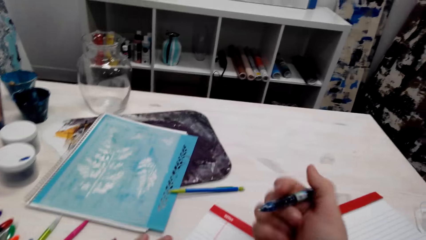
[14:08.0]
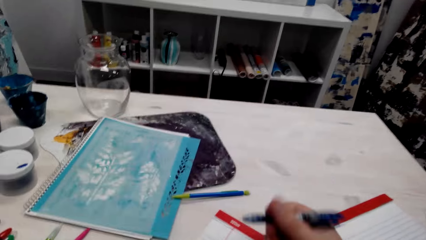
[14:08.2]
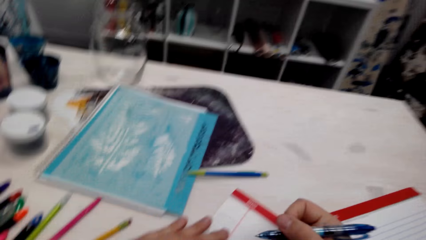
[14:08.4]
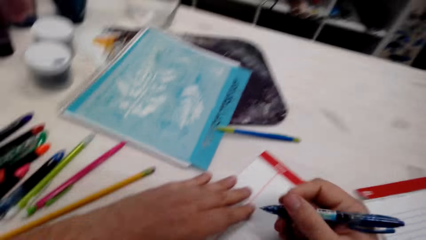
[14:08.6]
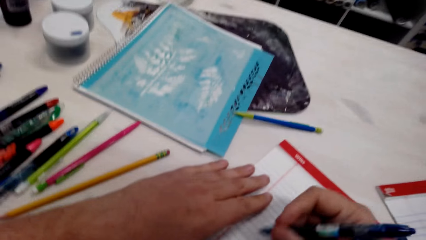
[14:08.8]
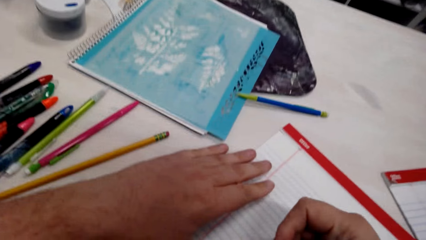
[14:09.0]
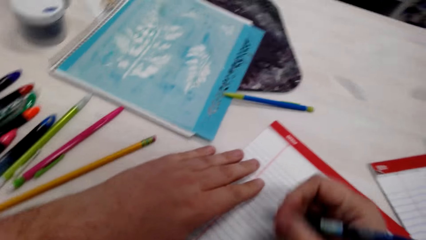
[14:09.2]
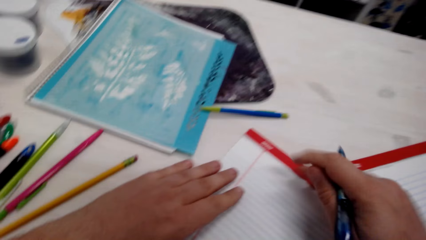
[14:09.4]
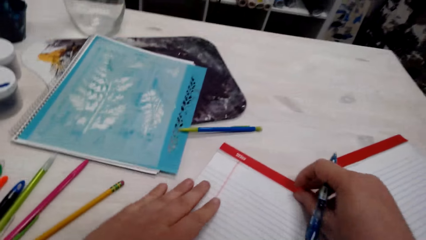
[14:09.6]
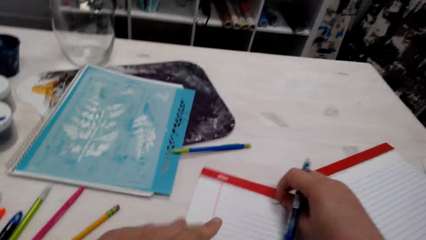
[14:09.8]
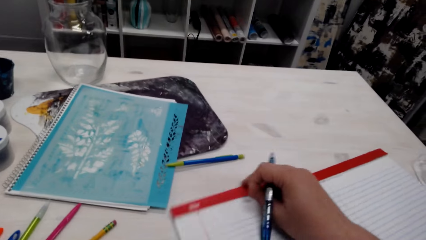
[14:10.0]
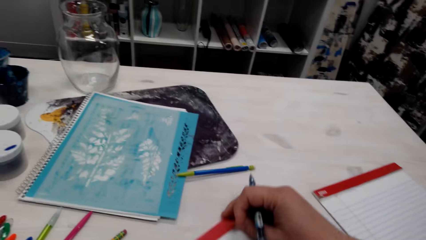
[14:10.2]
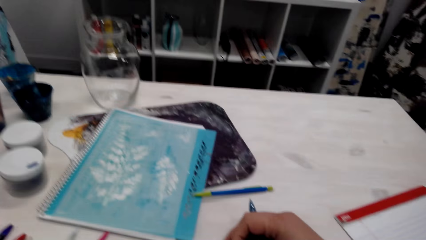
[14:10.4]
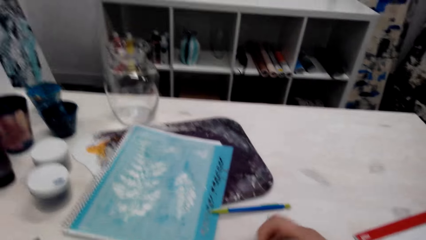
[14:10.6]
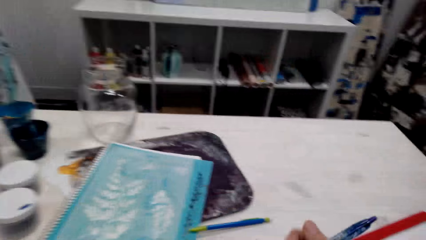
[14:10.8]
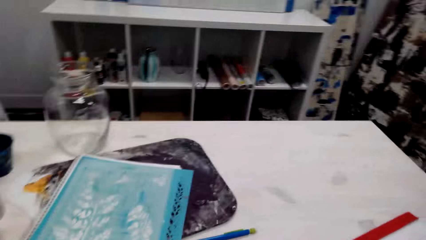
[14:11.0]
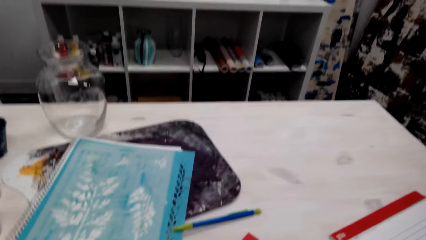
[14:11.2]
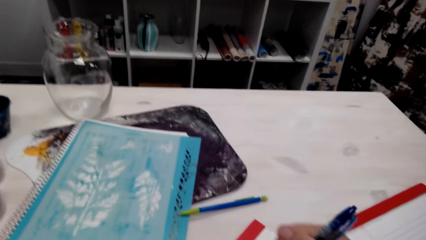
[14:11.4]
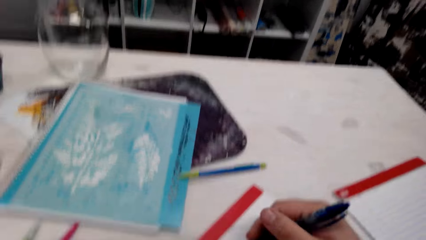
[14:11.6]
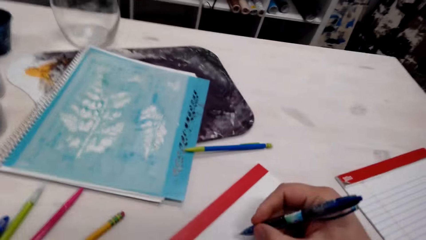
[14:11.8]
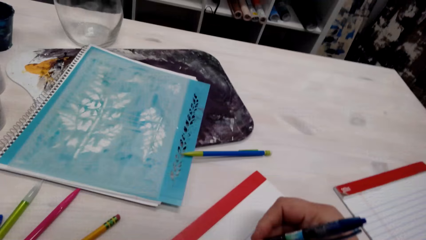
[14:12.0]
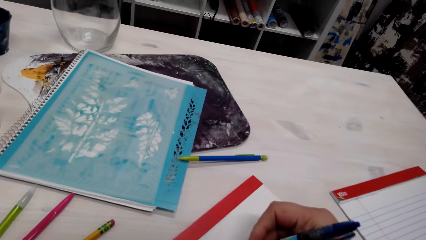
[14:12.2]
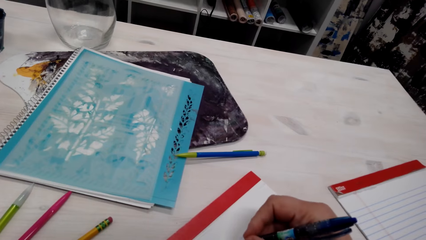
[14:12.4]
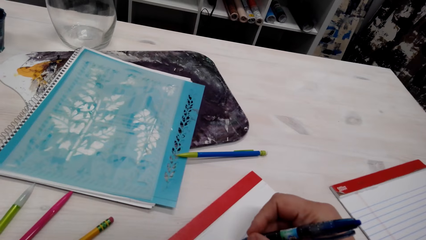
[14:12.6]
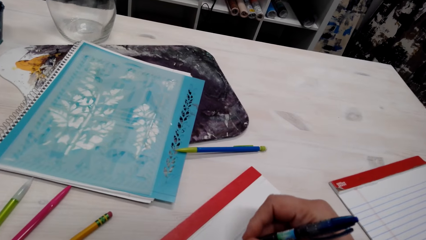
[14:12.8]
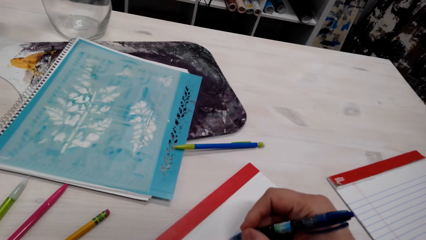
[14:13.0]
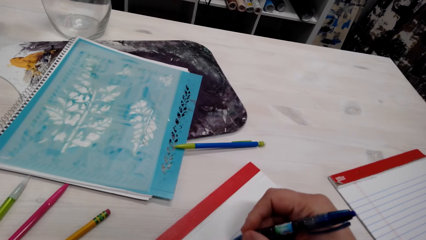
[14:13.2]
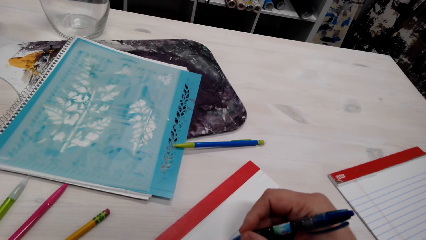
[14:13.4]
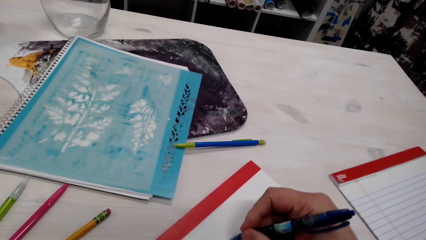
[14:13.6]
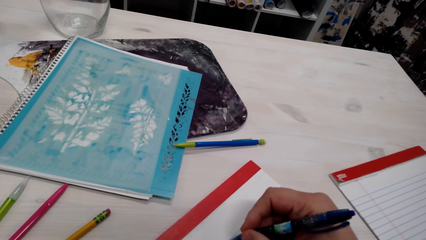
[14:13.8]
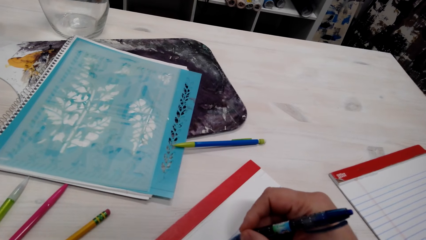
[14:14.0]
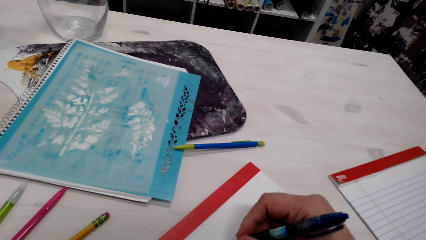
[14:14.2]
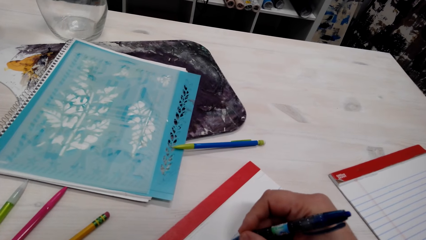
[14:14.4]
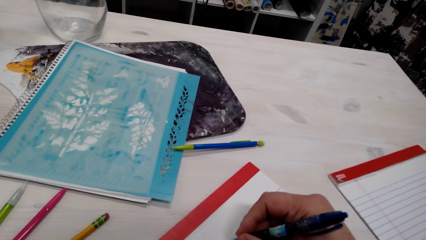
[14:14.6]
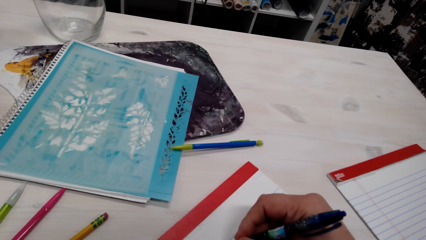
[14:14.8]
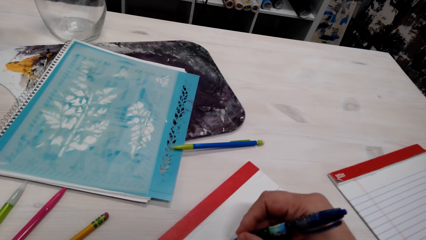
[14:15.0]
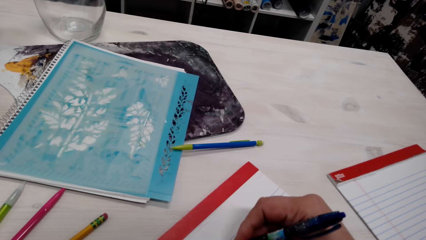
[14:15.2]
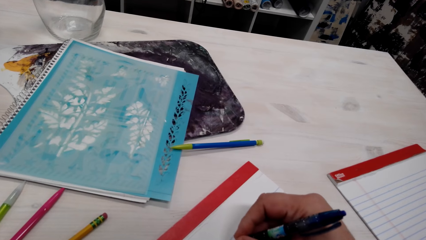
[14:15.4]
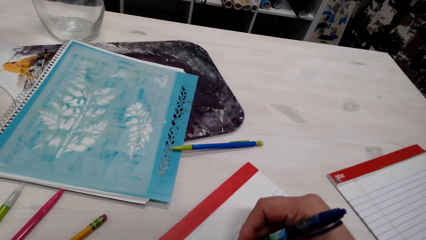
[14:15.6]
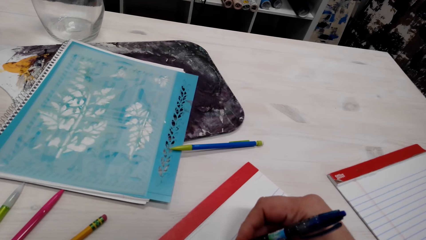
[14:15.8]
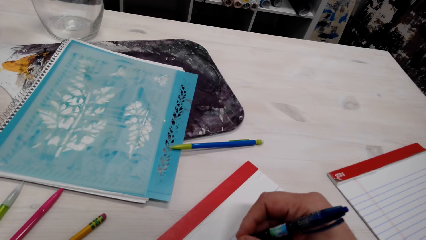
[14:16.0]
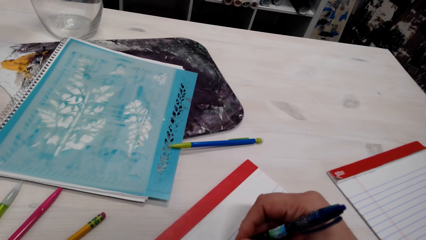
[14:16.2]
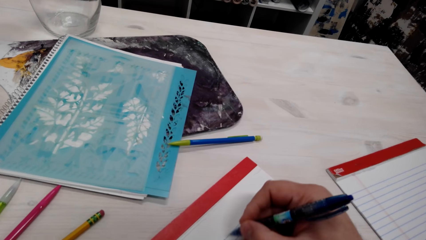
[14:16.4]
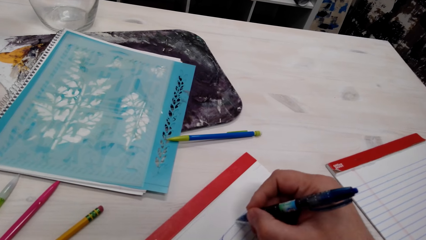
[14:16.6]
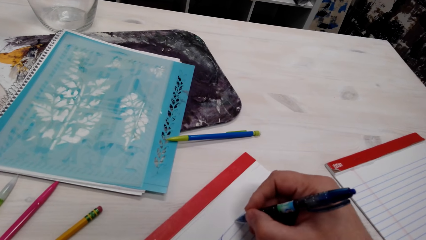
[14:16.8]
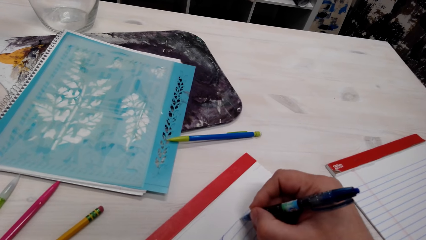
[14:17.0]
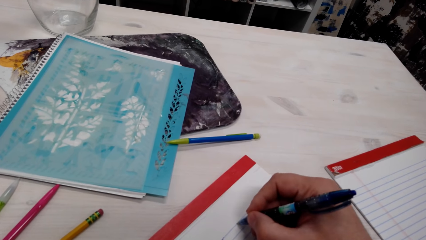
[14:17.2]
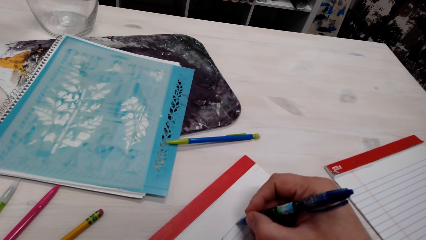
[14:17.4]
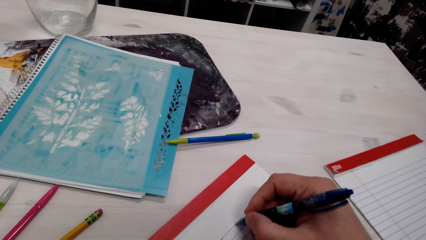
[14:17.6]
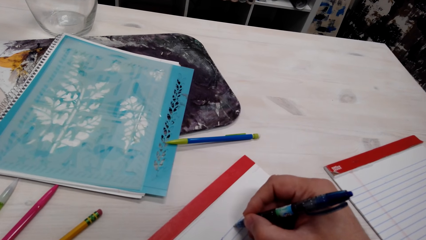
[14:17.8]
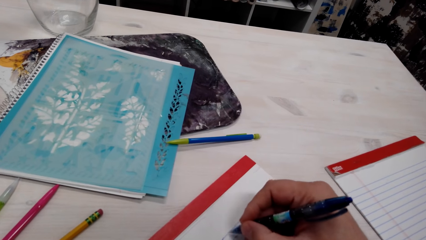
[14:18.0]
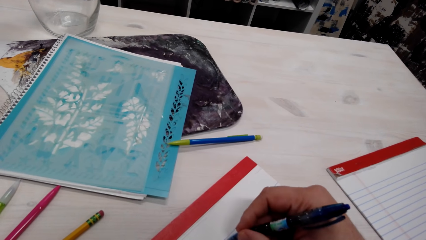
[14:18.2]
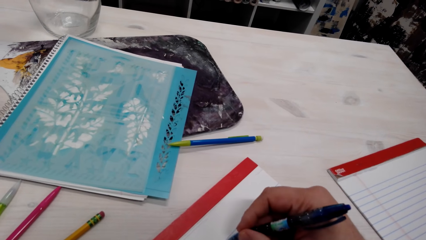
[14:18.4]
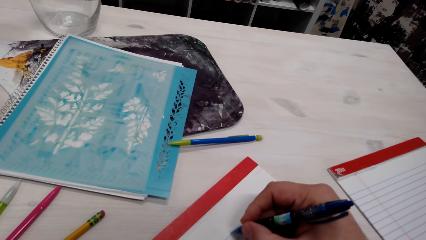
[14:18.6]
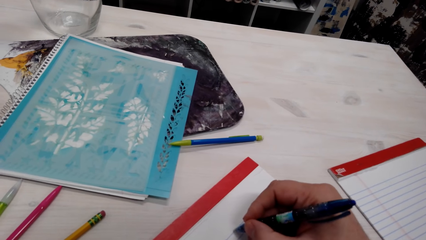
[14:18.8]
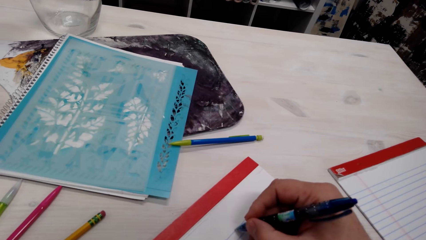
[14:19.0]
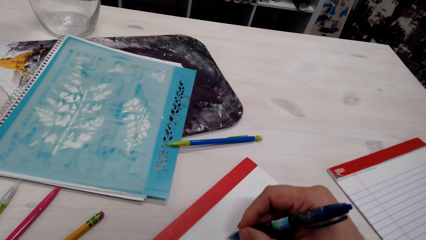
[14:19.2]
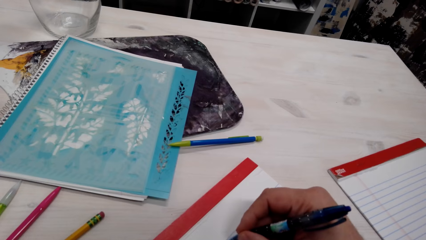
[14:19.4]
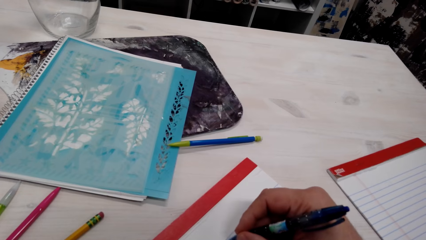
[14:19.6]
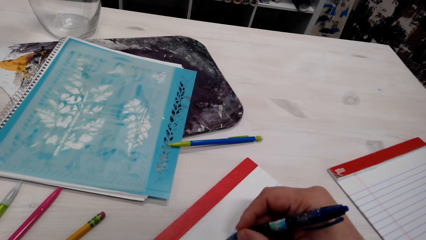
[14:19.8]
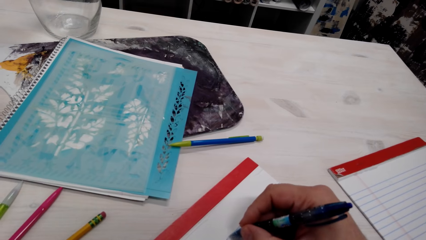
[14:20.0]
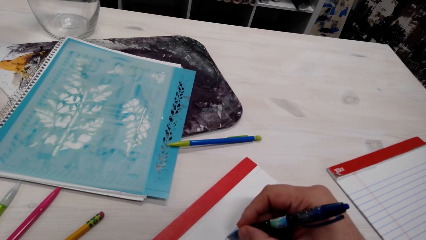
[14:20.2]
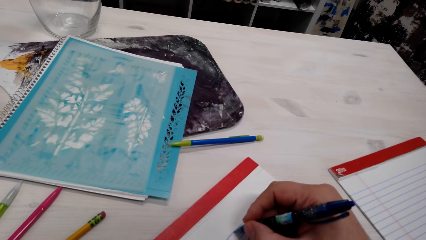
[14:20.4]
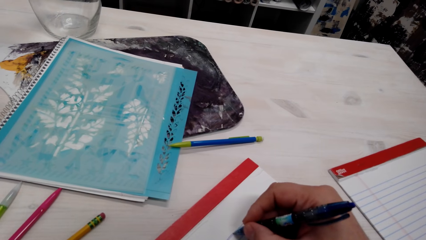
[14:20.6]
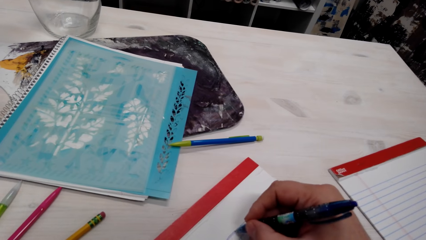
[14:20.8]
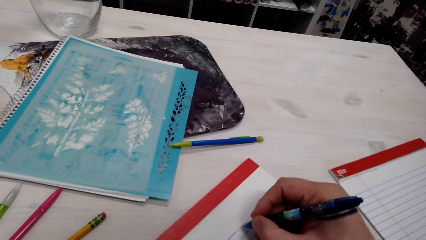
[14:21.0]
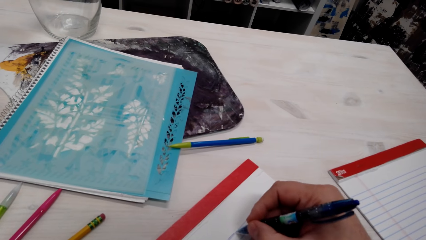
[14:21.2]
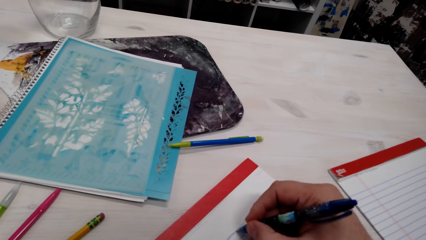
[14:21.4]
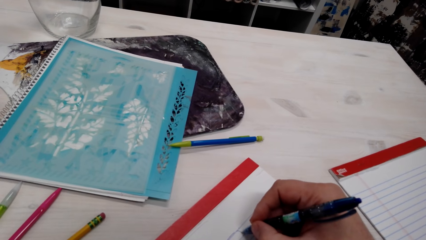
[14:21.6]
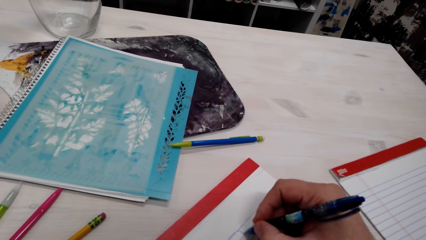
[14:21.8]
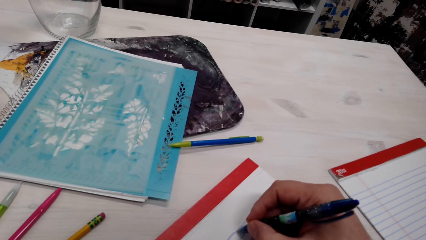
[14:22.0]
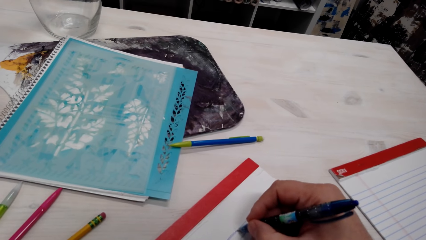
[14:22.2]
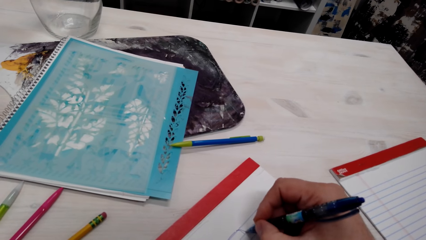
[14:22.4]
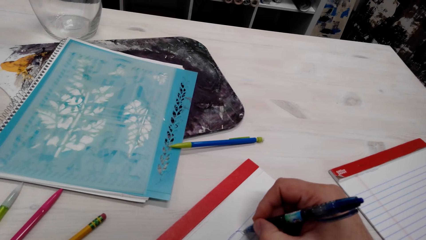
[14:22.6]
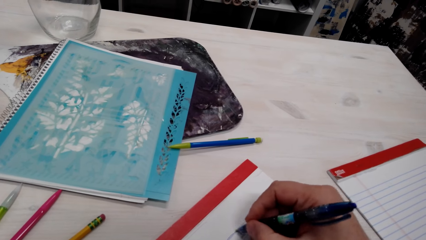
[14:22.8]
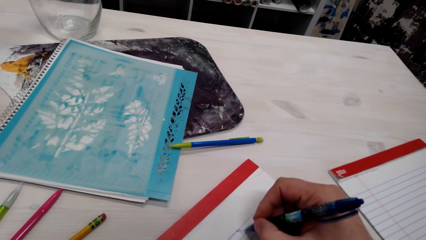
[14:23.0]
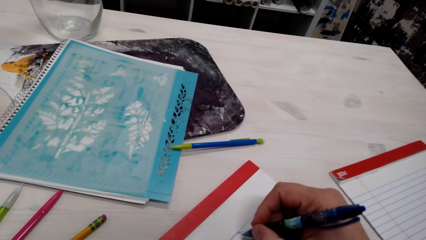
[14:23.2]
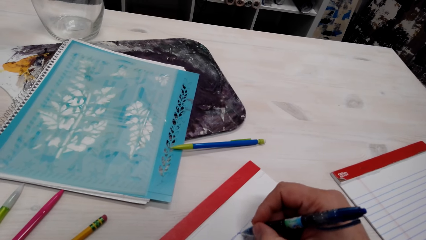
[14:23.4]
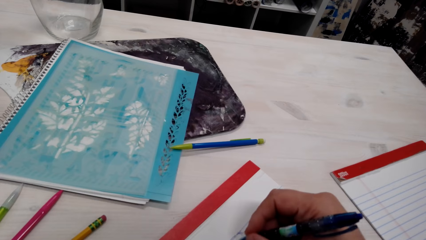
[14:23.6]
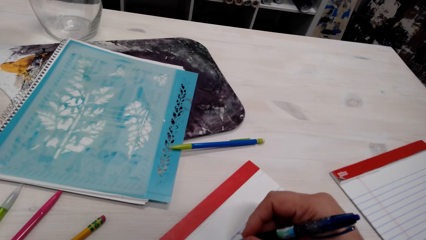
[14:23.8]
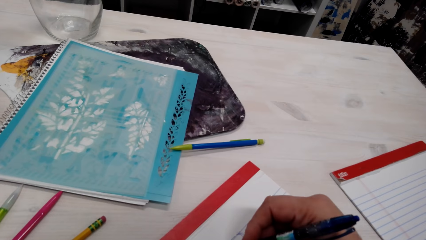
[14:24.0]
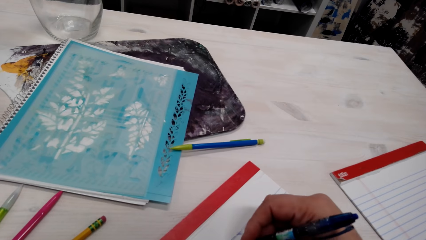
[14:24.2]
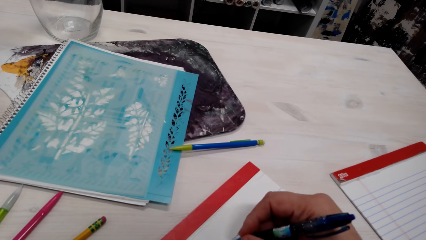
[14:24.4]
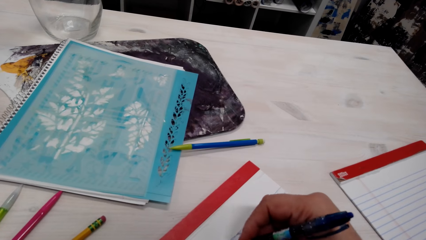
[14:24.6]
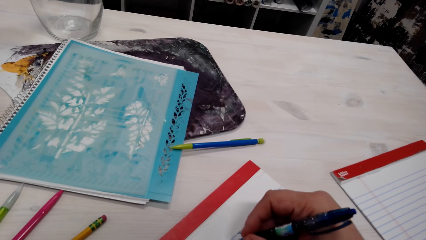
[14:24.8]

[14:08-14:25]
The camera wearer opens the pen. They draw on the book. They turn the paper. They draw a drawing. They breathe. They draw a drawing.
